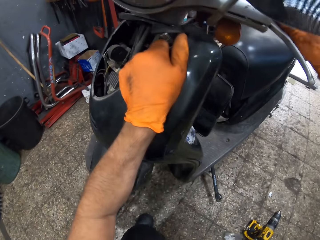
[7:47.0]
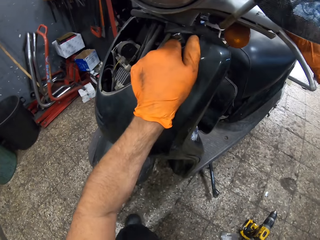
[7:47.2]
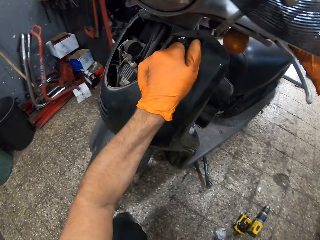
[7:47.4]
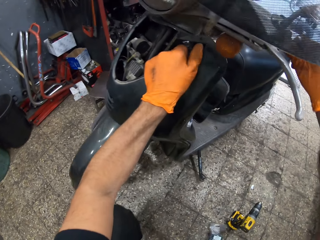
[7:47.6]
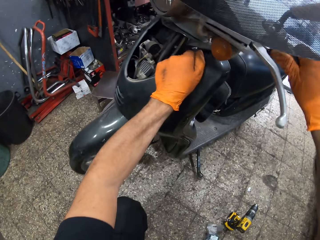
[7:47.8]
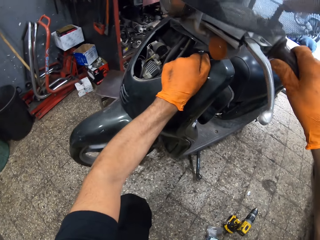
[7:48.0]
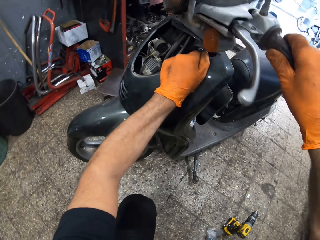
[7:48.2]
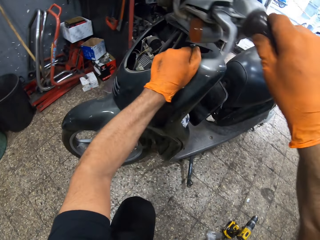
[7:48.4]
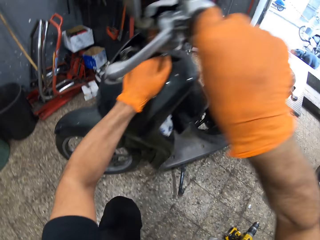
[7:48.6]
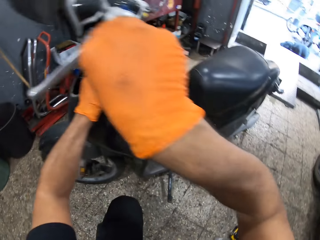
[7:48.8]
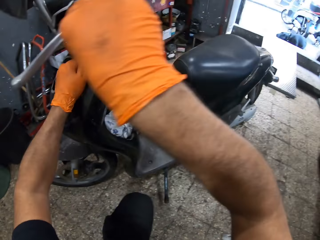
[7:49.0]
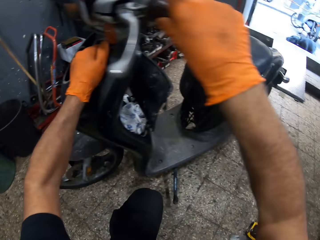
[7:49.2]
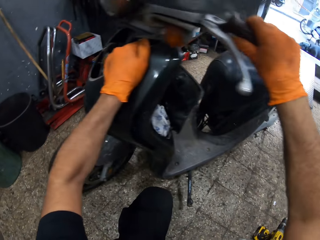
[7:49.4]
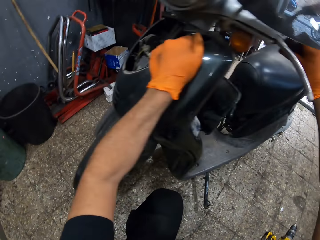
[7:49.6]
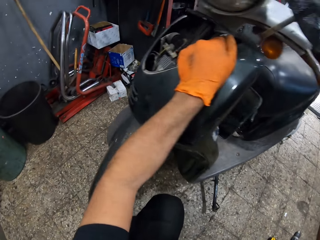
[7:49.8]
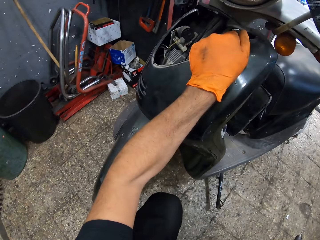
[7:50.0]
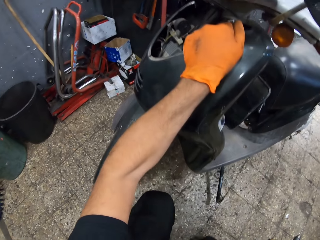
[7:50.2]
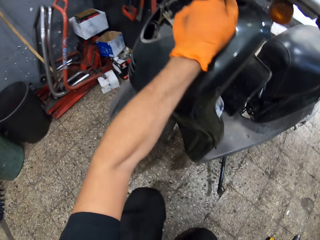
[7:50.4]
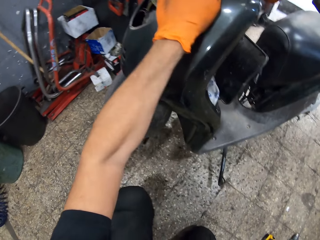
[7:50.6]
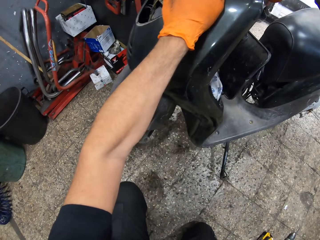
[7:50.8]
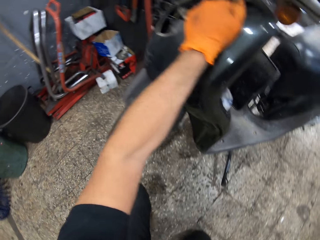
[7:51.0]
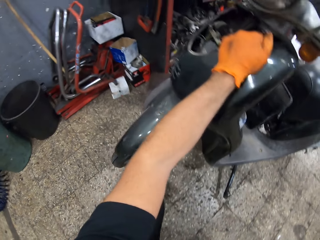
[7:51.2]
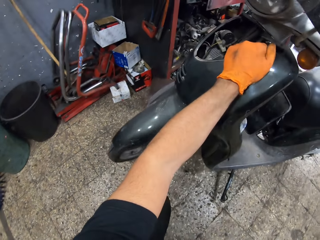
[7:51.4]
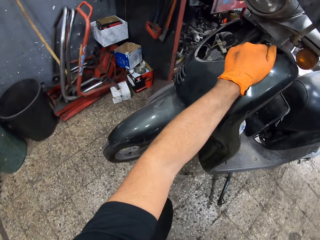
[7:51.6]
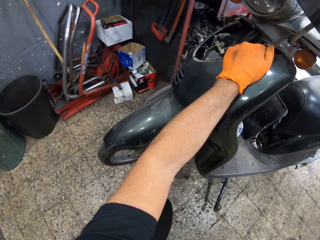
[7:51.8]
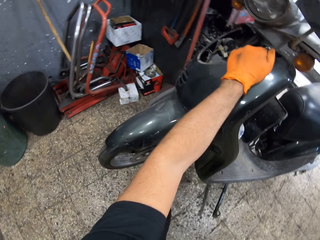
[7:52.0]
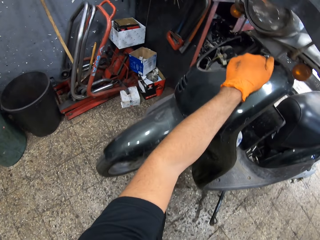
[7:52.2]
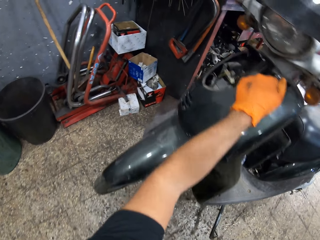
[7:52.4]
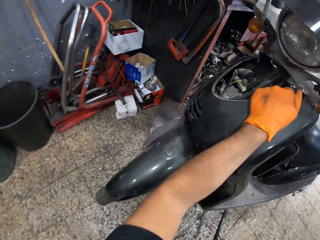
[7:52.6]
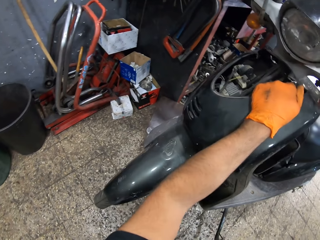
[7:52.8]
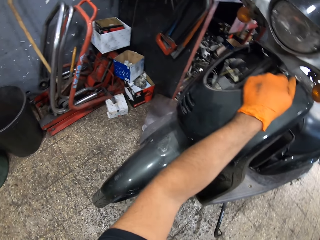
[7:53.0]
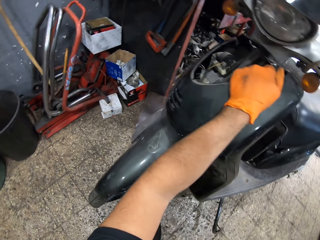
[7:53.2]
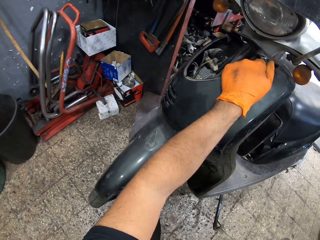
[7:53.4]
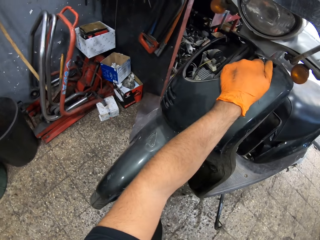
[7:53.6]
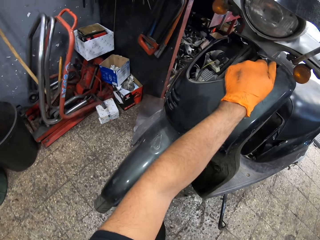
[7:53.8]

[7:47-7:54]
The camera wearer moves the scooter motorcycle. They turn the steering wheel.

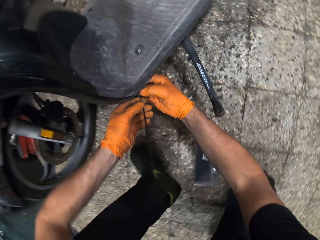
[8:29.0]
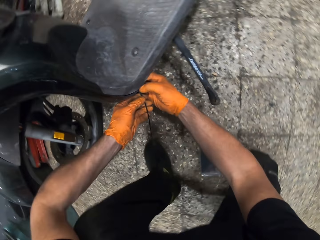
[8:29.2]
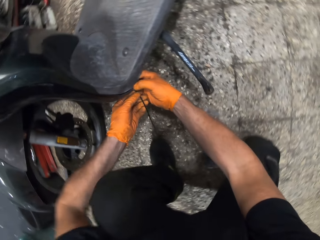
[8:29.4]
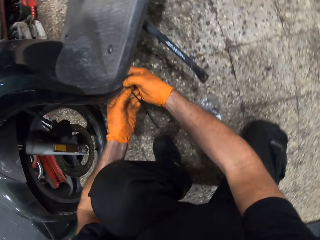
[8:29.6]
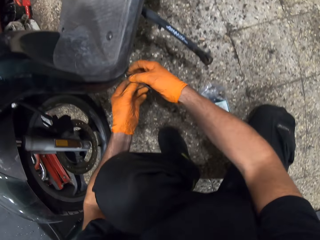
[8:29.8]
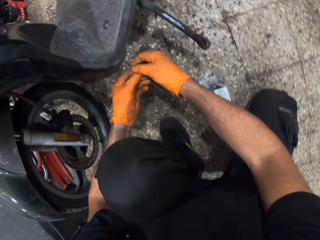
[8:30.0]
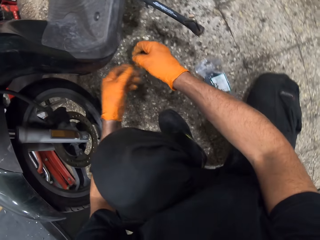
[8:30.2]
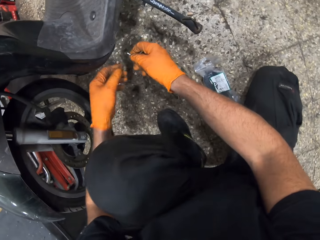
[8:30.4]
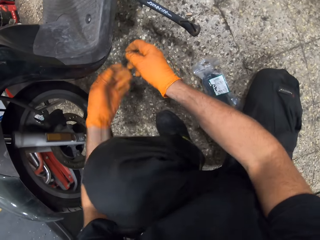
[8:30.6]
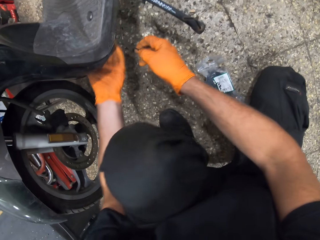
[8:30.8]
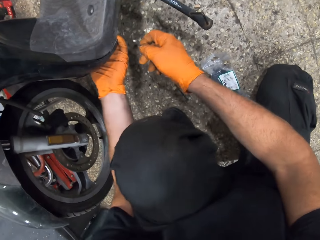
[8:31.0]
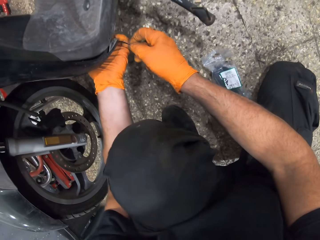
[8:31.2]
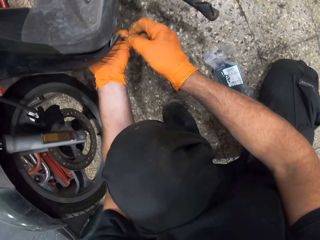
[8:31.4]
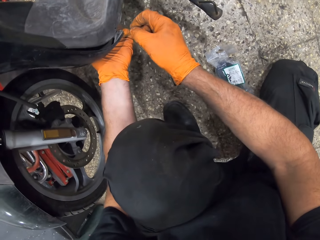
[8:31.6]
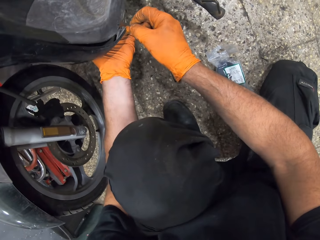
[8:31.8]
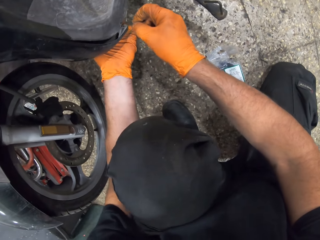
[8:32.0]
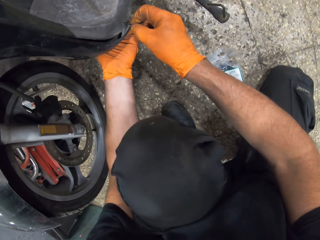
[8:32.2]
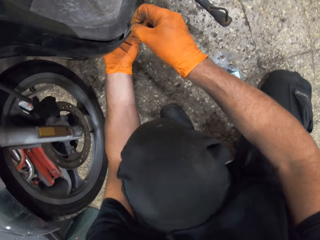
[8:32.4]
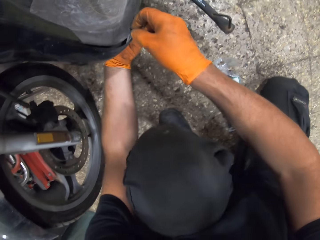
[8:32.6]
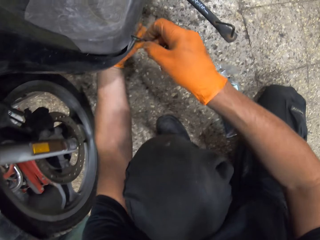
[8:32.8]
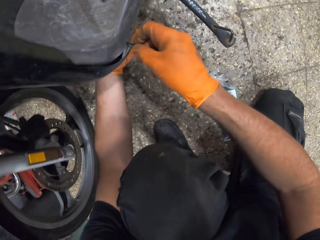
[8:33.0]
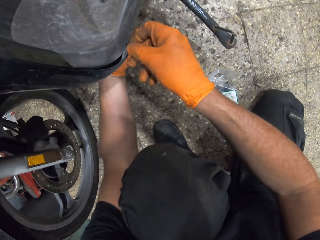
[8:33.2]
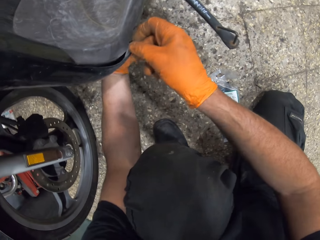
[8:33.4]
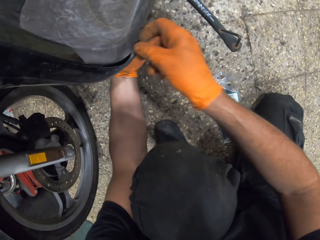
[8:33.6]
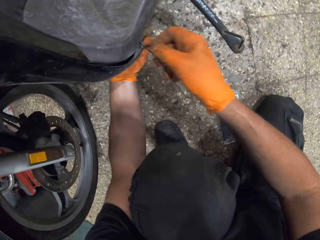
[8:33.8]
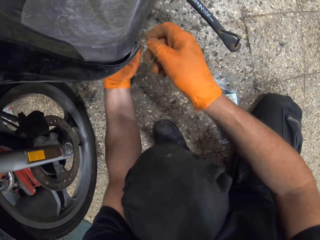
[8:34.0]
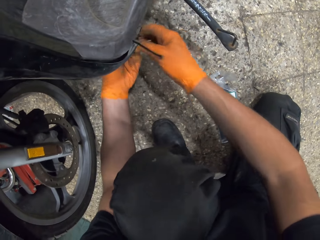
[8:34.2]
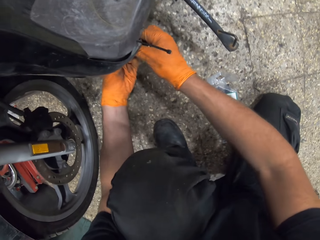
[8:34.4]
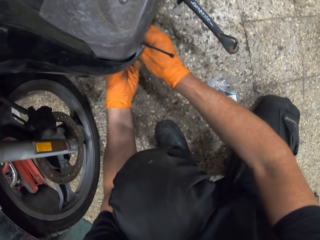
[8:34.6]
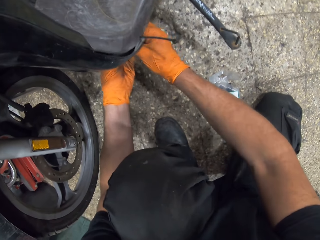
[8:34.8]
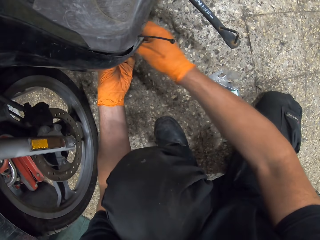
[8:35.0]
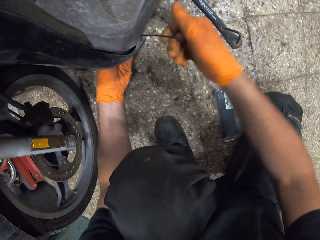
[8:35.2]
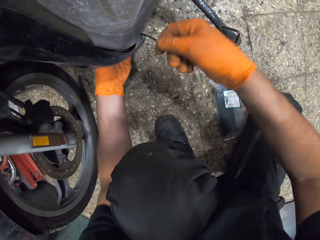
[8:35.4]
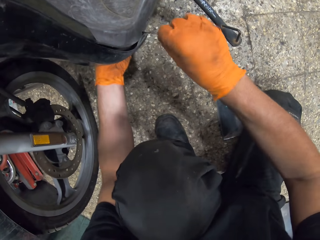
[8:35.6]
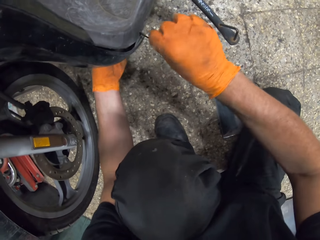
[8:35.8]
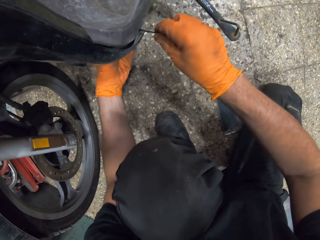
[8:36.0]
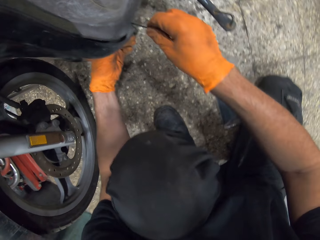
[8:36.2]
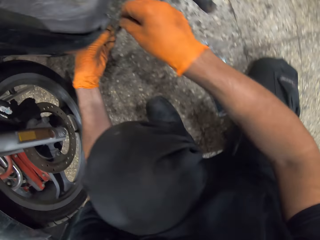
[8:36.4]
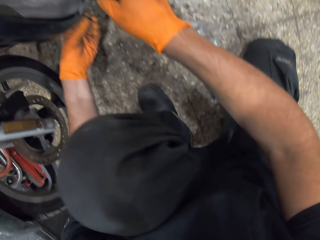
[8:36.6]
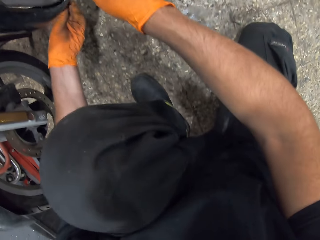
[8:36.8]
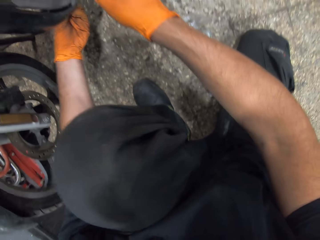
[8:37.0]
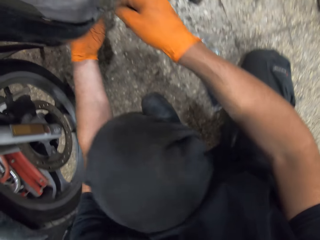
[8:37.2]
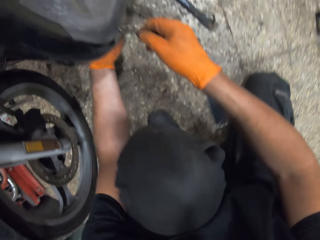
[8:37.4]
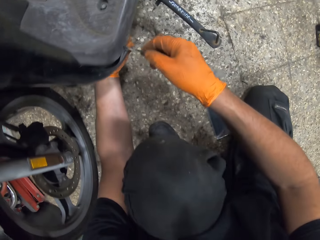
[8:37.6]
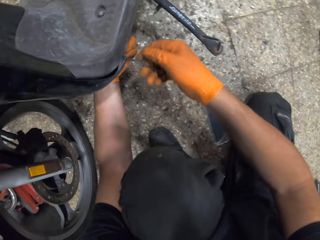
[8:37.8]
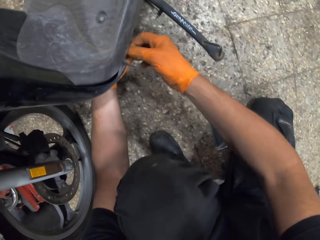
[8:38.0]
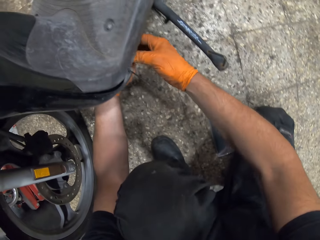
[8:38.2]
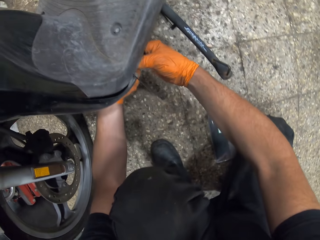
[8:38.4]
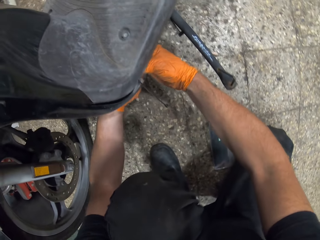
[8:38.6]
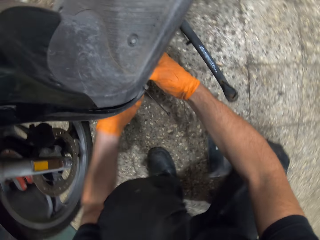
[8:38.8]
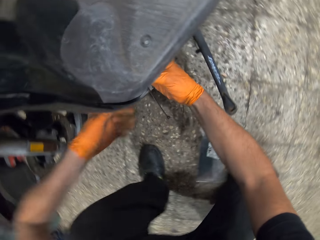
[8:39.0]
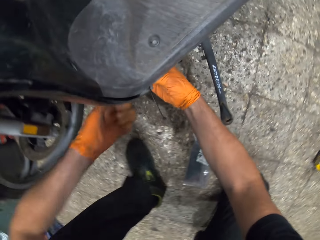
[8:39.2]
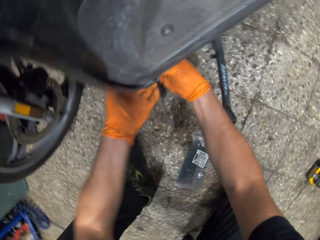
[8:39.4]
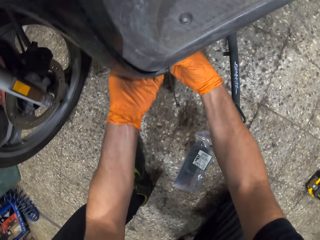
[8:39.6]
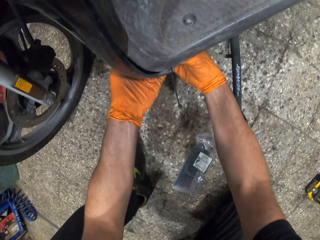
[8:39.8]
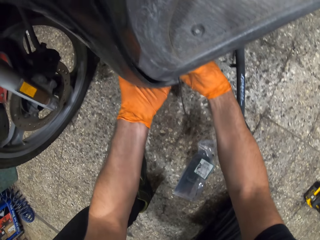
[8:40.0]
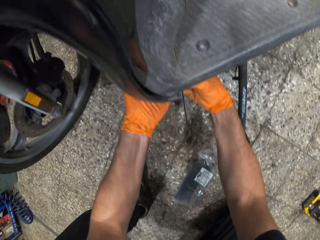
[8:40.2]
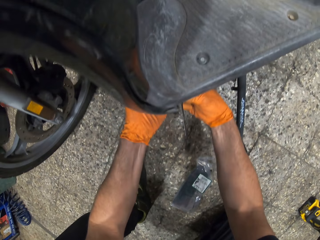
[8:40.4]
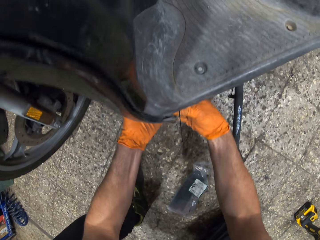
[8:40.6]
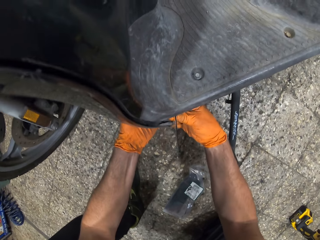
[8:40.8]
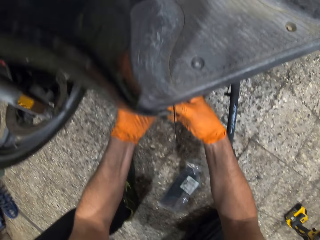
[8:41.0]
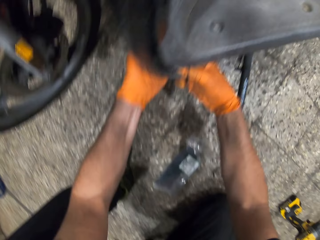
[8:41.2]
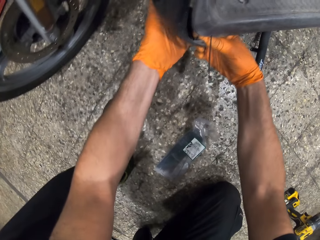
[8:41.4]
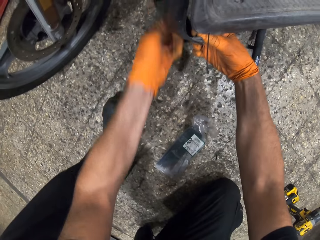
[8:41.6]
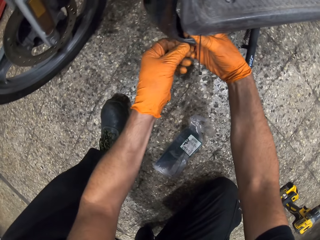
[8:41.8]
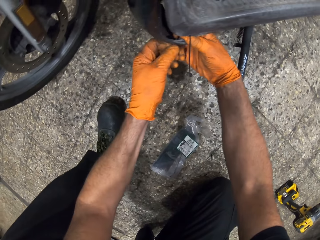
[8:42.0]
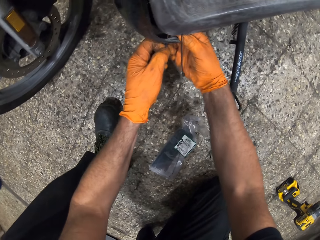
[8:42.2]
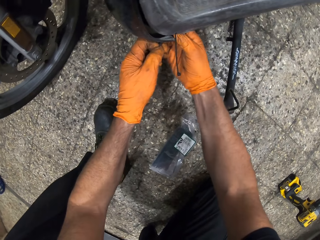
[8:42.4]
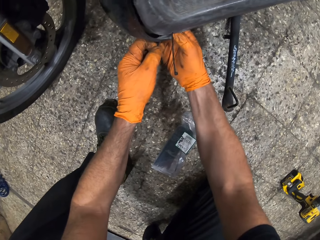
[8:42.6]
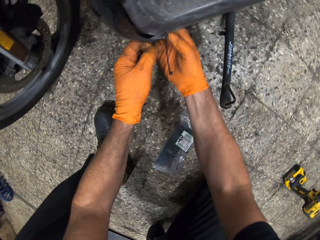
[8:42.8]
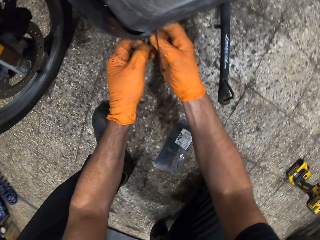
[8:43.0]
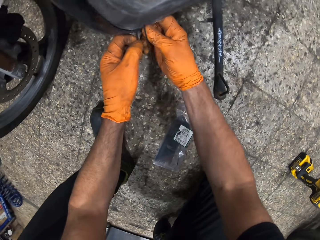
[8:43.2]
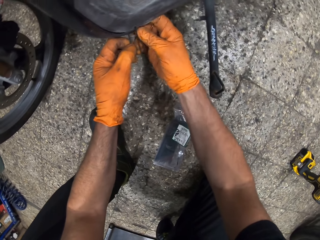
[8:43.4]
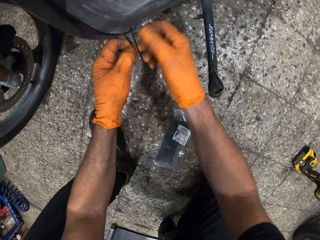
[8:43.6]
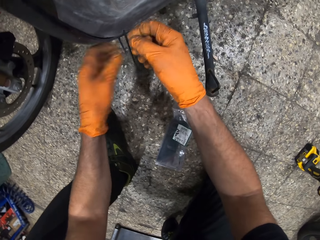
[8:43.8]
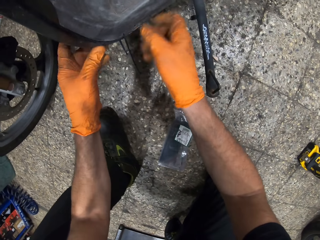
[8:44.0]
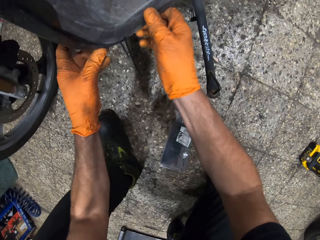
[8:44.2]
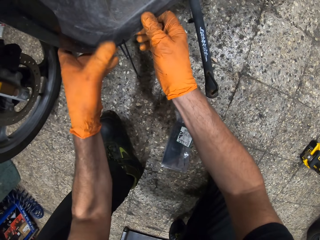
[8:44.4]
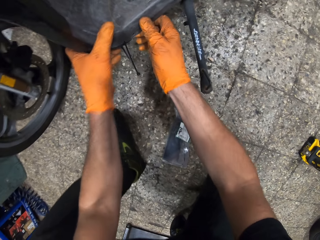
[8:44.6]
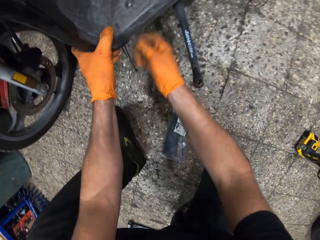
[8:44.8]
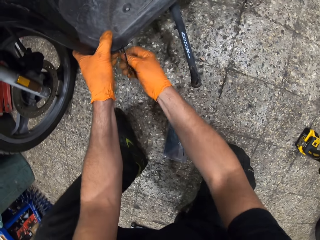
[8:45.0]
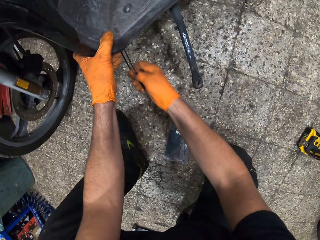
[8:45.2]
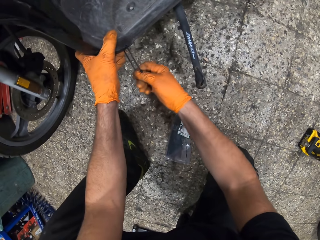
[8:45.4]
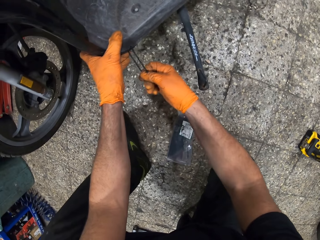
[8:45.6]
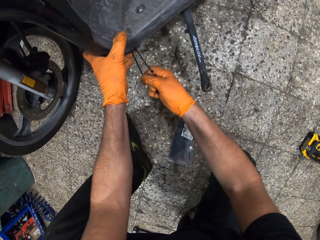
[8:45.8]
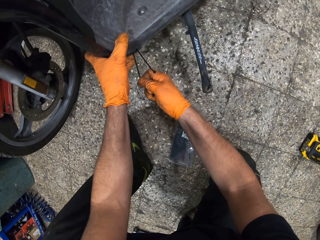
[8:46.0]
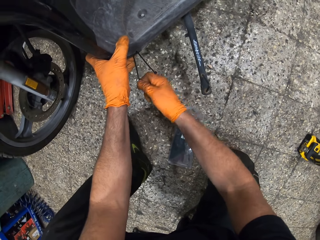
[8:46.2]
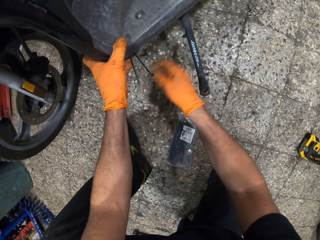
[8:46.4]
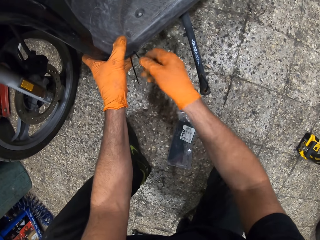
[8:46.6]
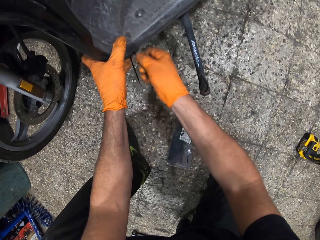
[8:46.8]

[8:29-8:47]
The camera wearer removes the zip tie from the hole. He pulls the scooter motorcycle's front cover with his left hand. He passes the cable tie through the holes. He adjusts the front cover with his hands. He pushes the body tight to the motorbike. He pulls the cable tie with his right hand.
